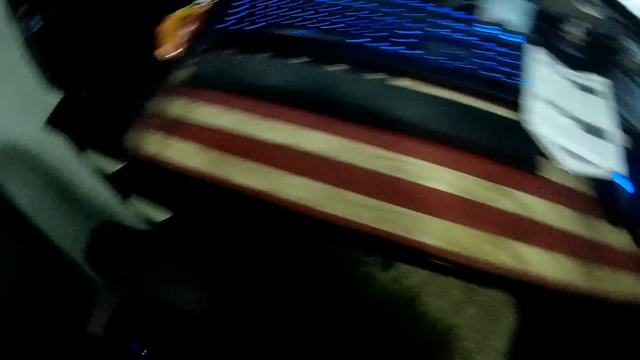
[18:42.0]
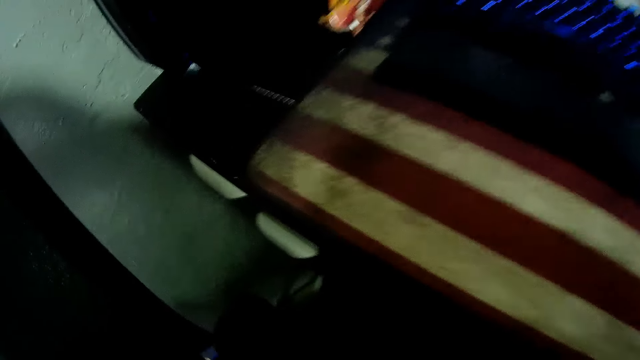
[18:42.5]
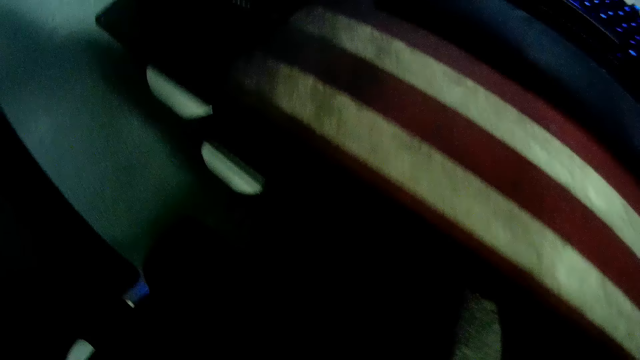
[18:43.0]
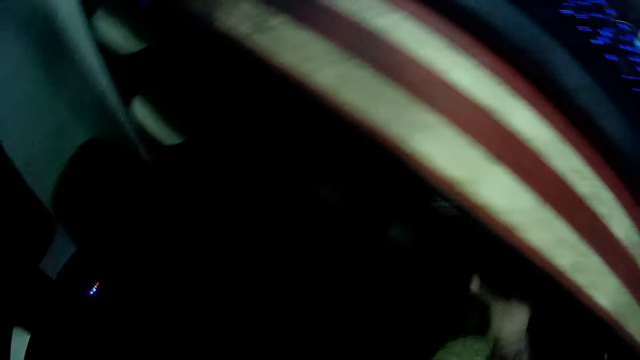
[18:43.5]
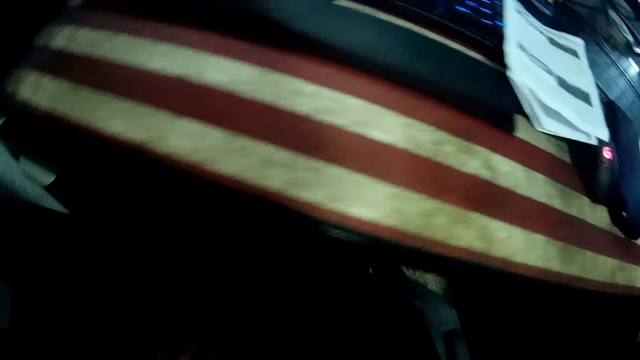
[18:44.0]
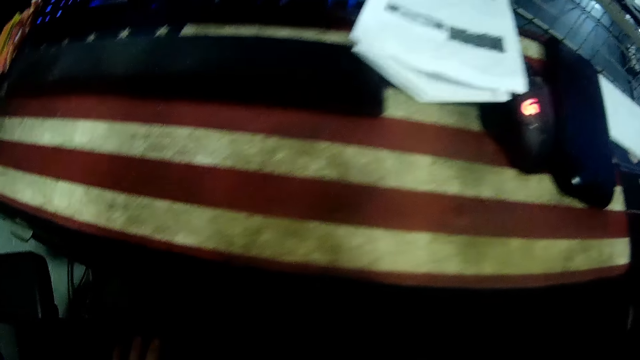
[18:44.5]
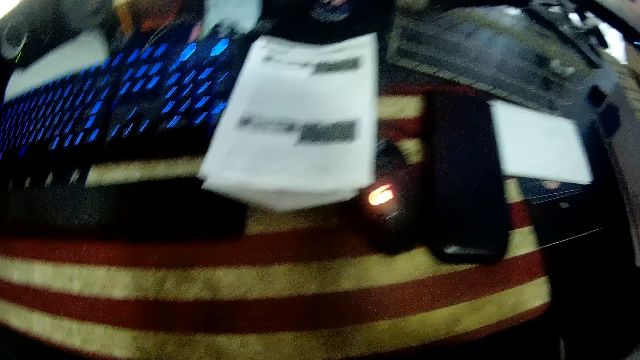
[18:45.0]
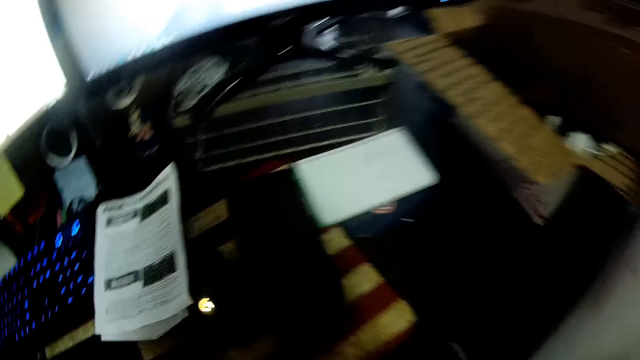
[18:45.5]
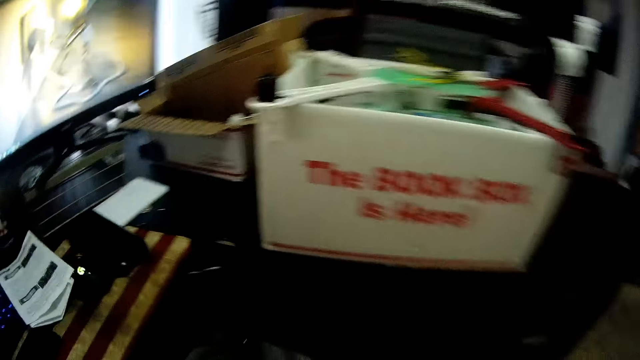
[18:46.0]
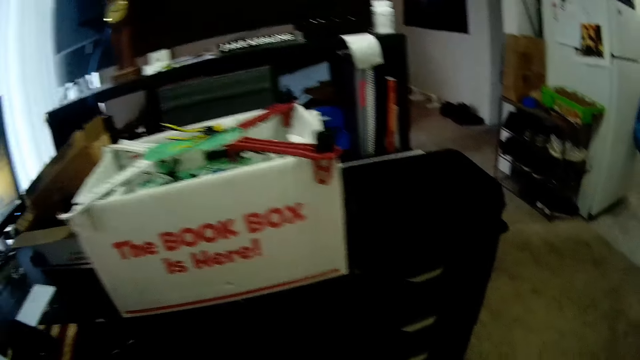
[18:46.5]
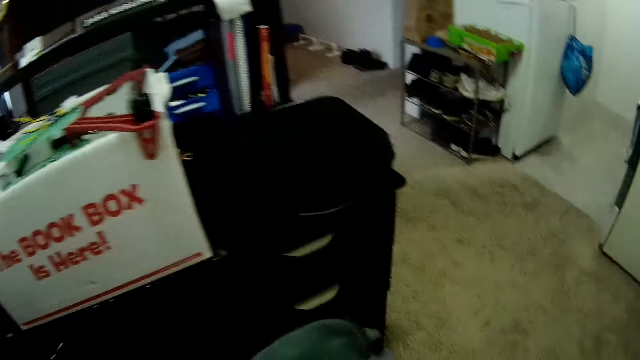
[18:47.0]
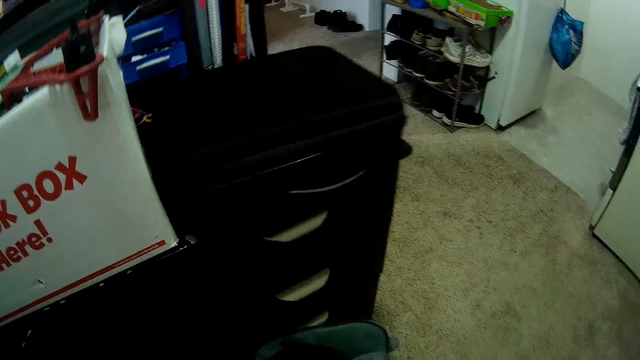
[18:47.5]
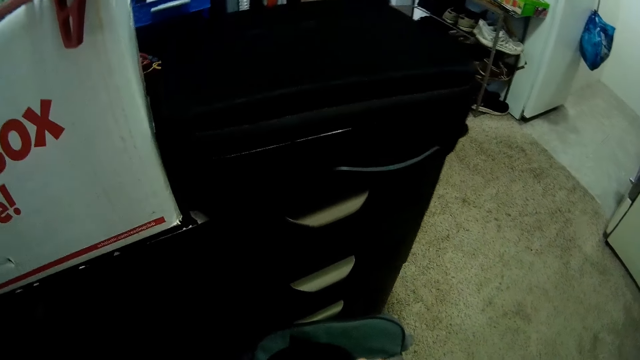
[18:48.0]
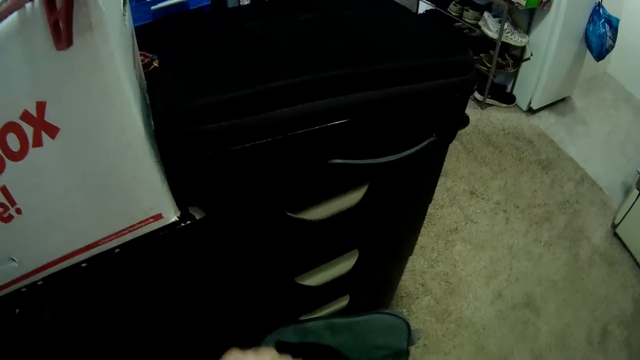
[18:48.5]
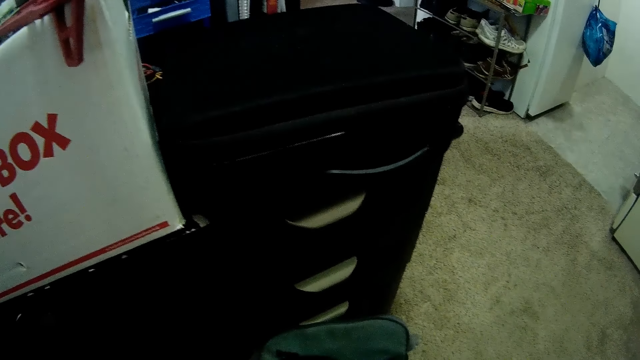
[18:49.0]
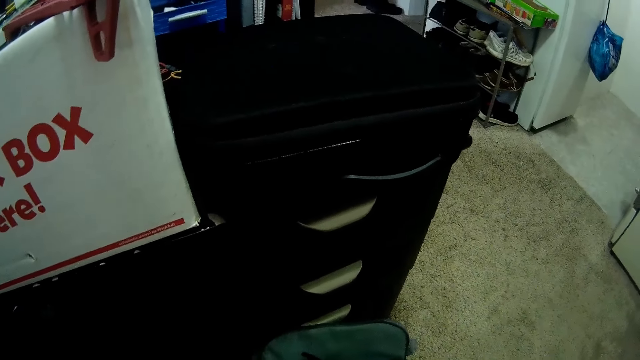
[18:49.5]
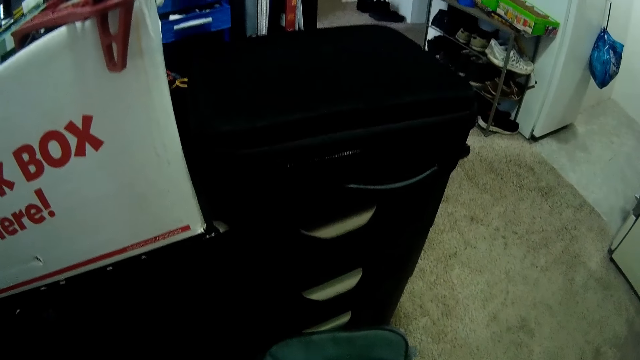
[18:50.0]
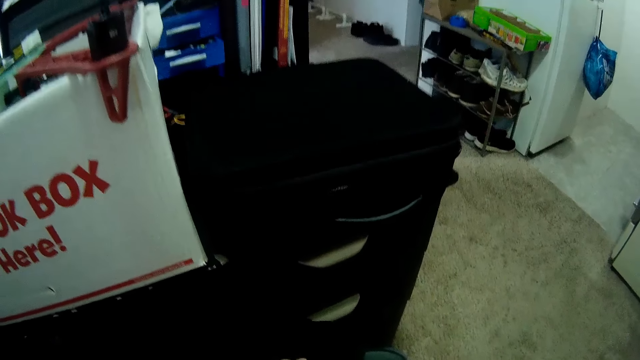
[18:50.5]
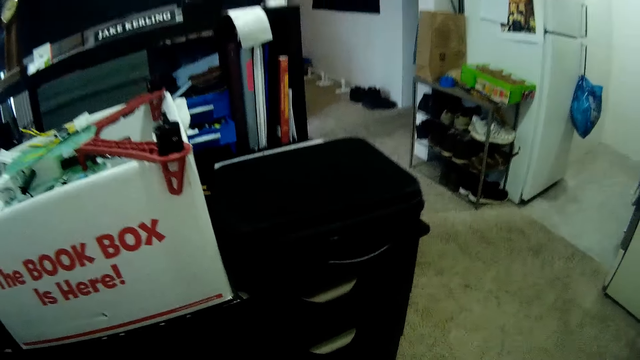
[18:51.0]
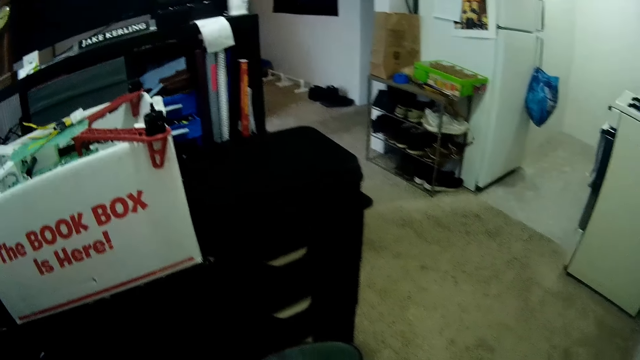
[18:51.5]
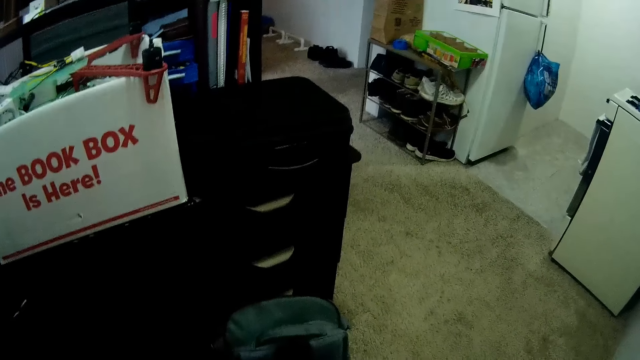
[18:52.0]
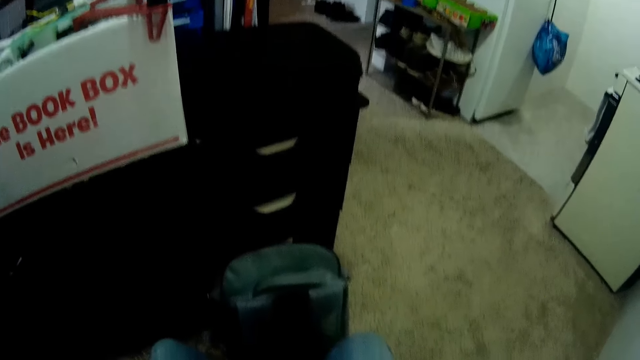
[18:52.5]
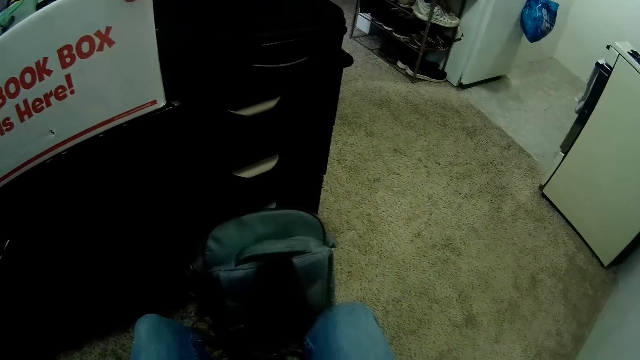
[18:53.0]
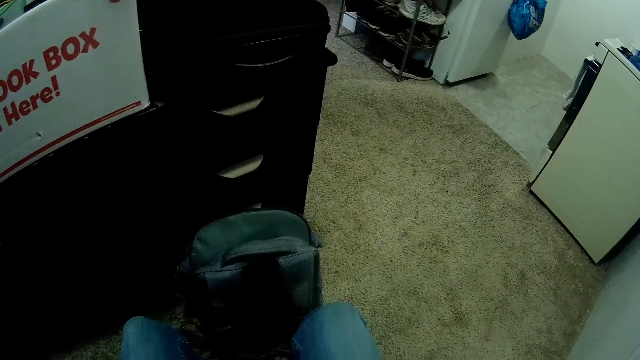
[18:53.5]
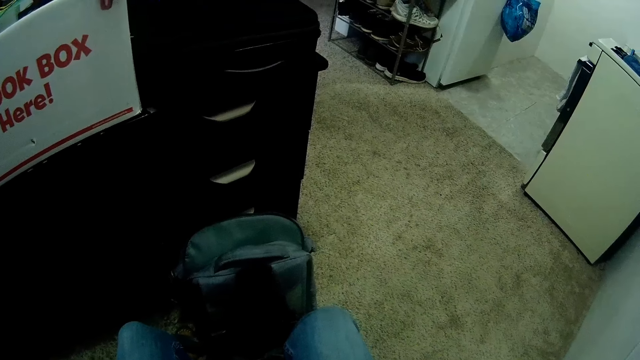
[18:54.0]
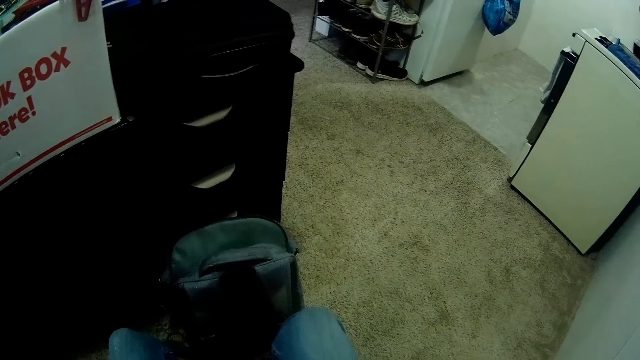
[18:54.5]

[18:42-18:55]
The camera wearer drags a school bag on the floor from under the desk with his right hand. He does something.

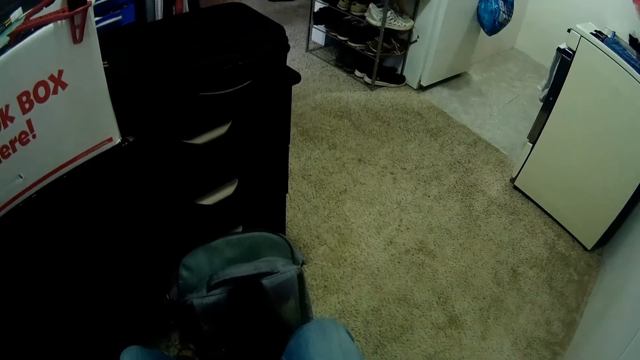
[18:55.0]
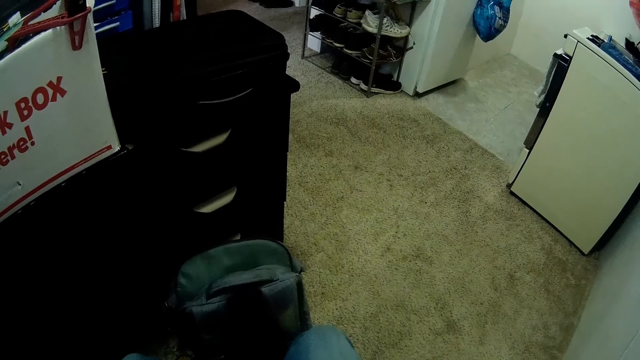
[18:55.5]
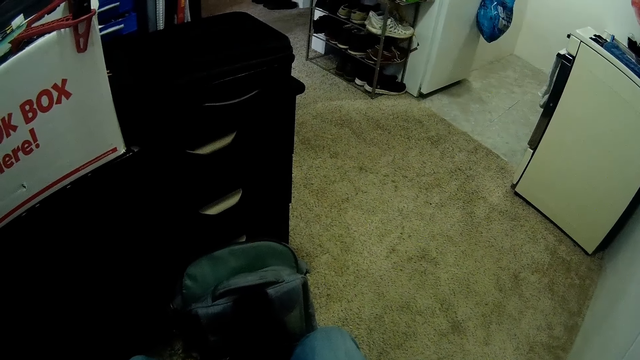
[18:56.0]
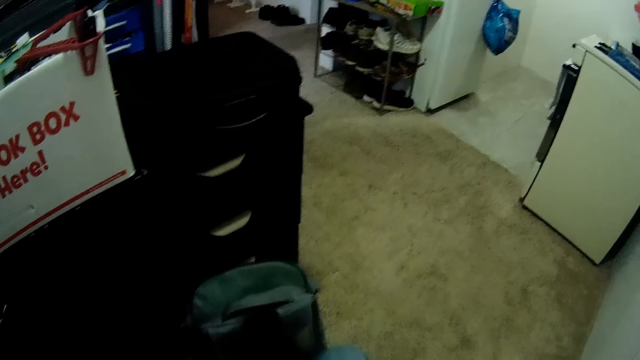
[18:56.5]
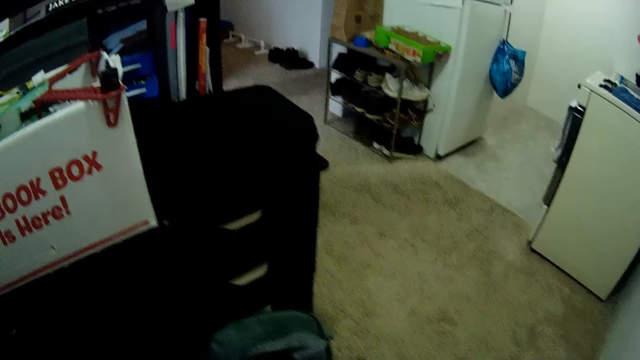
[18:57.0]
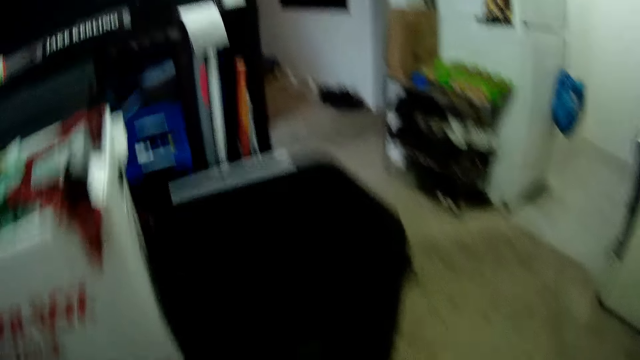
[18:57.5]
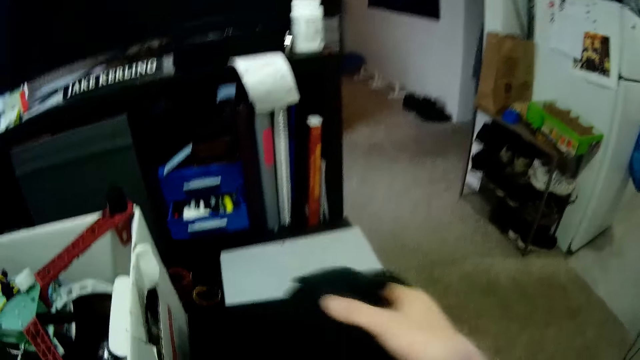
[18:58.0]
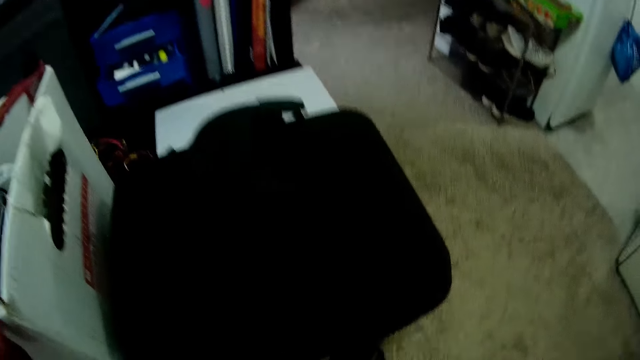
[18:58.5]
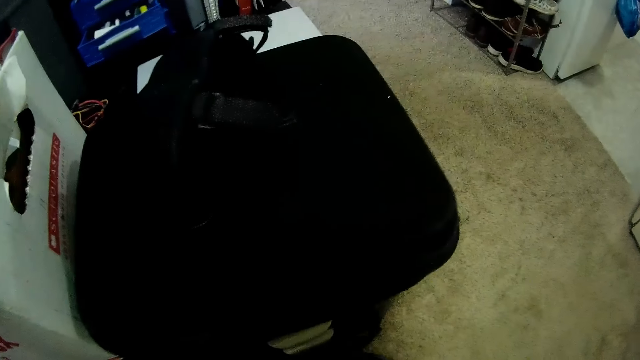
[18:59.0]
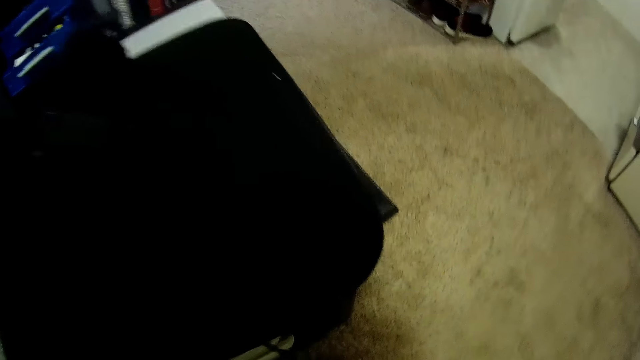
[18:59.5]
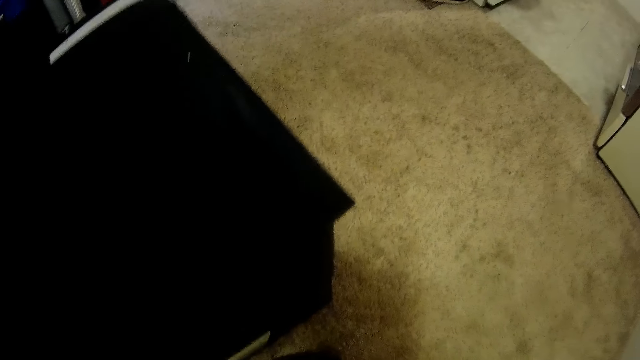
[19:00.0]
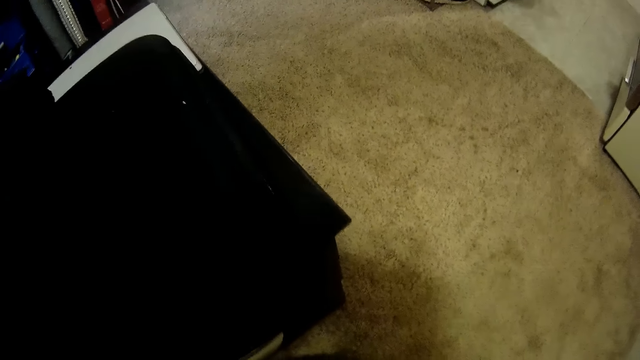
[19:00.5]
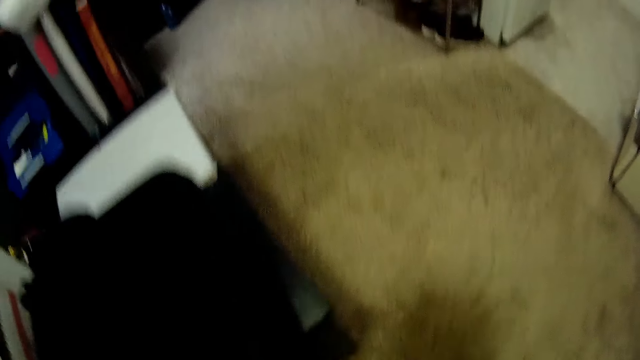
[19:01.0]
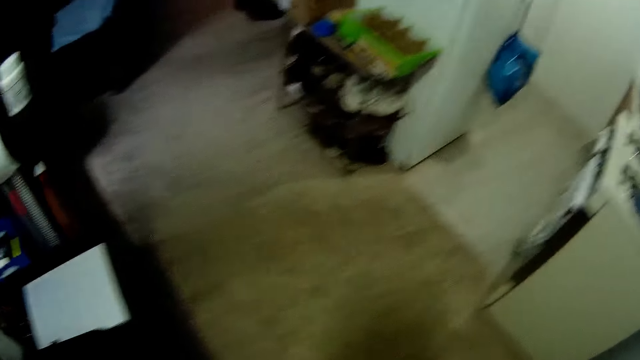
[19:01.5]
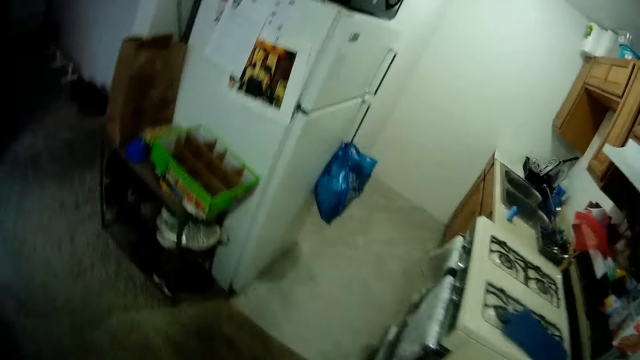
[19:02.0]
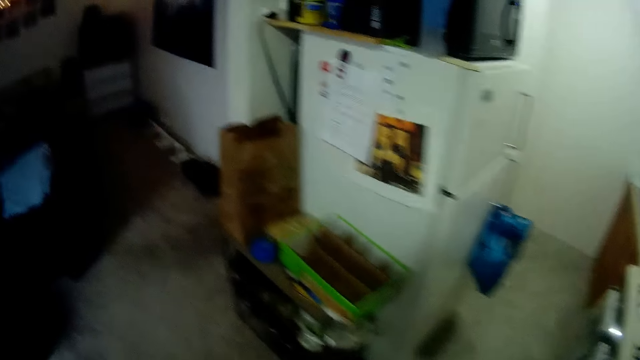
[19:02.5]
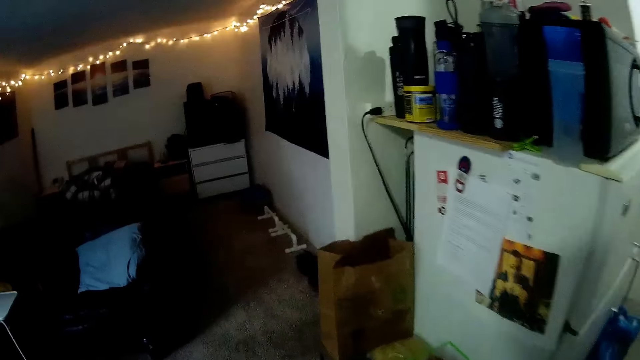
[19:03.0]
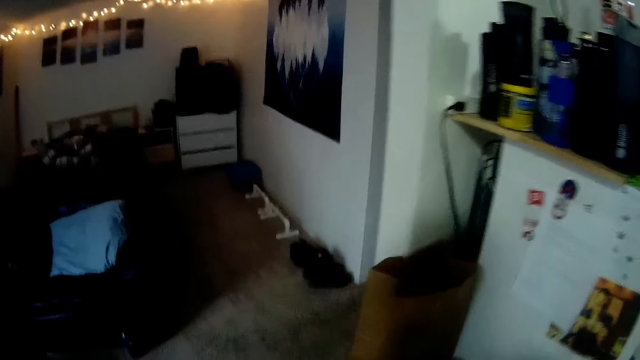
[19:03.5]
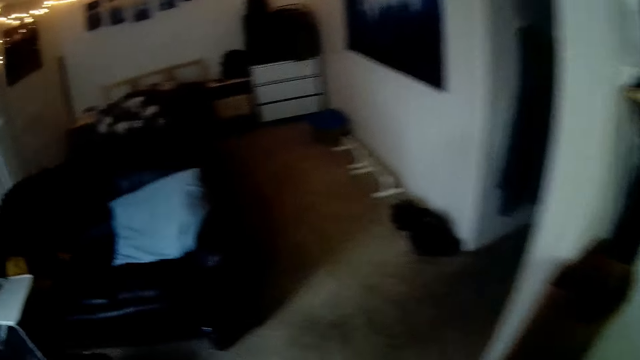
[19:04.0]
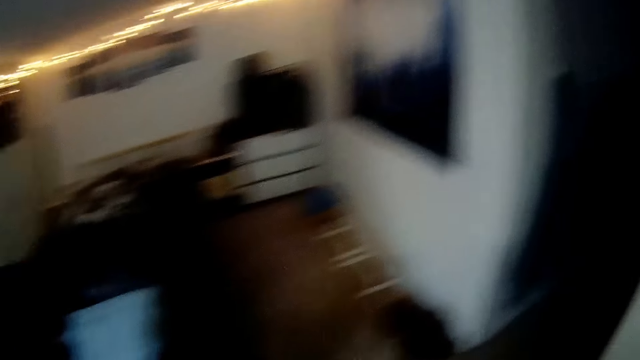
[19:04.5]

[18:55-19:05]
The camera wearer drops a face cap or bag on the table with his right hand. He walks forward.
